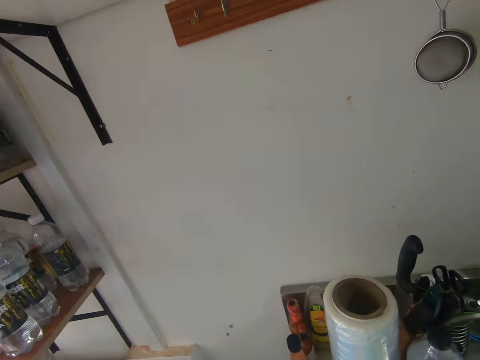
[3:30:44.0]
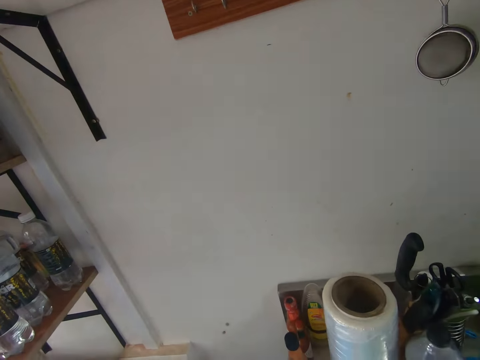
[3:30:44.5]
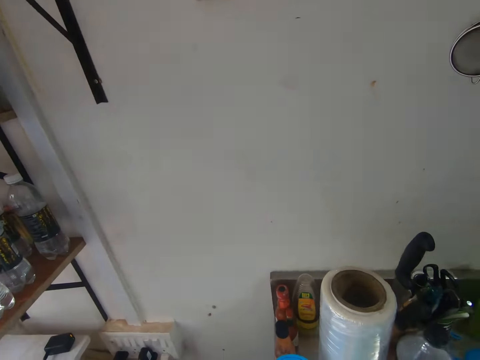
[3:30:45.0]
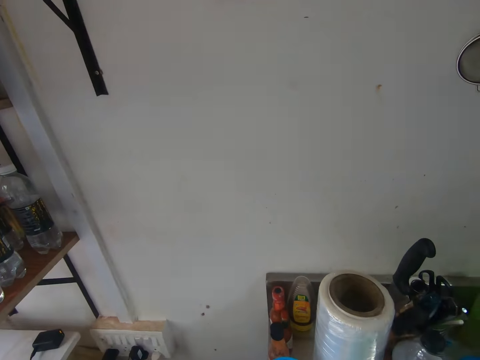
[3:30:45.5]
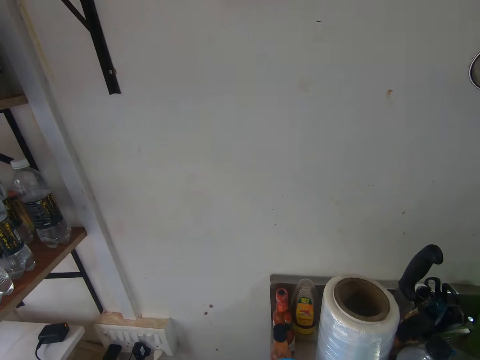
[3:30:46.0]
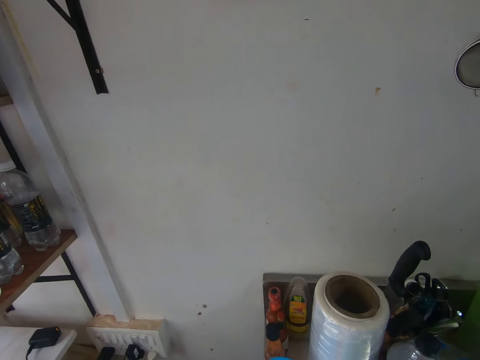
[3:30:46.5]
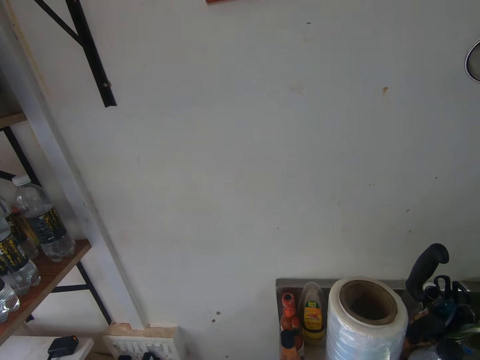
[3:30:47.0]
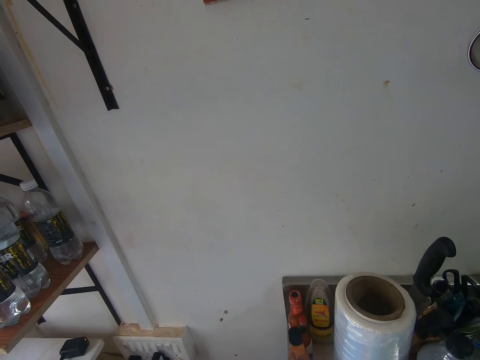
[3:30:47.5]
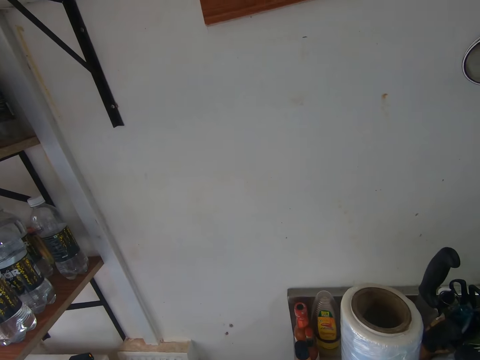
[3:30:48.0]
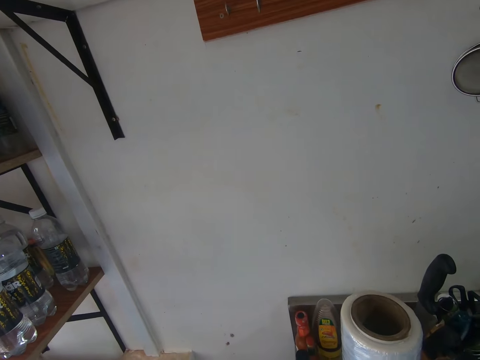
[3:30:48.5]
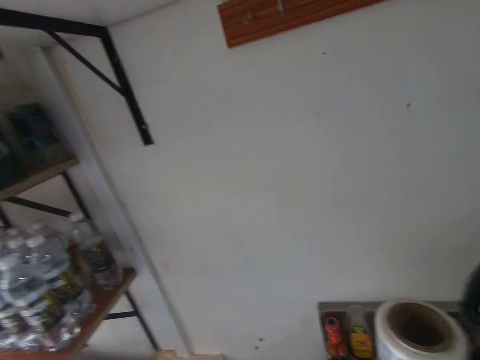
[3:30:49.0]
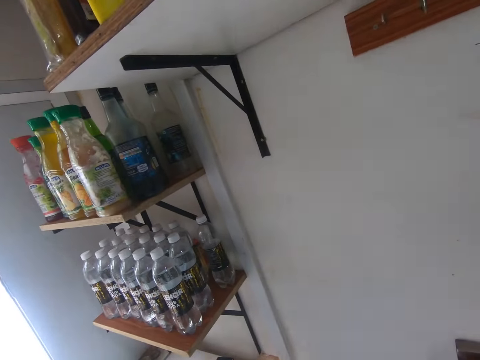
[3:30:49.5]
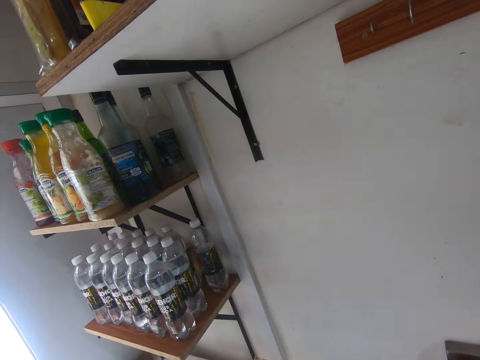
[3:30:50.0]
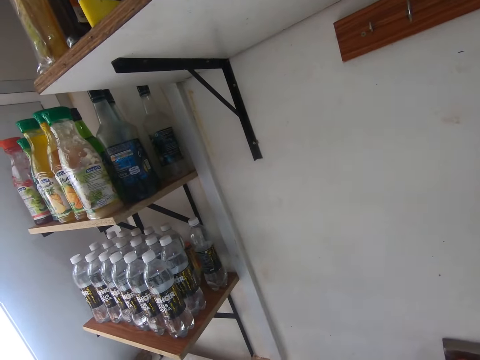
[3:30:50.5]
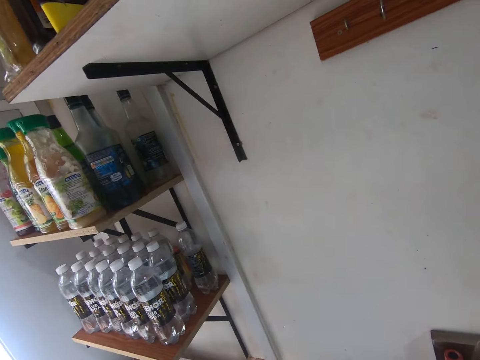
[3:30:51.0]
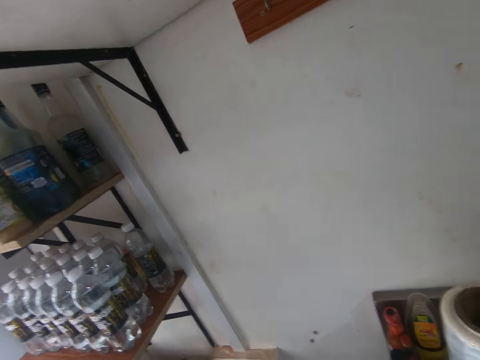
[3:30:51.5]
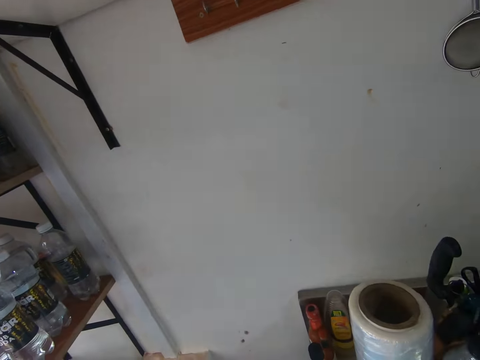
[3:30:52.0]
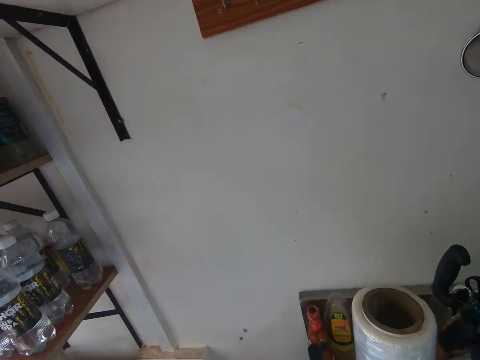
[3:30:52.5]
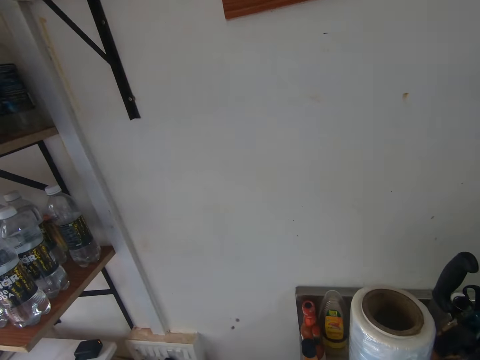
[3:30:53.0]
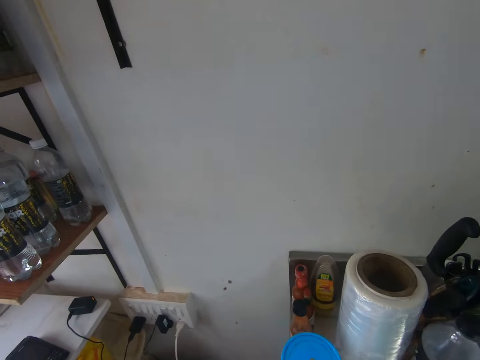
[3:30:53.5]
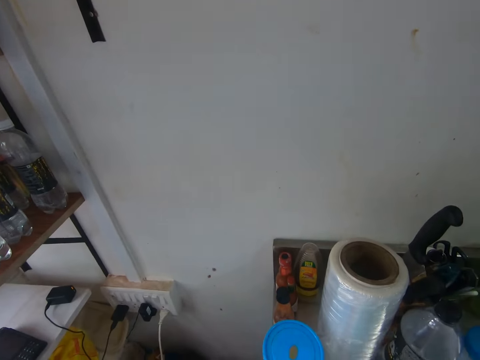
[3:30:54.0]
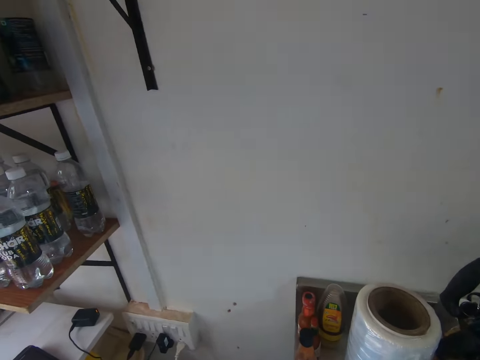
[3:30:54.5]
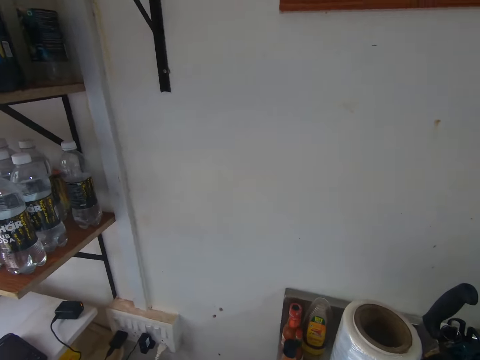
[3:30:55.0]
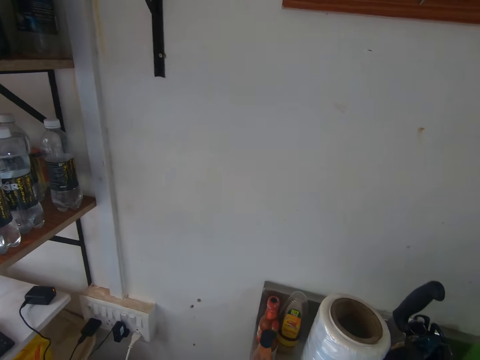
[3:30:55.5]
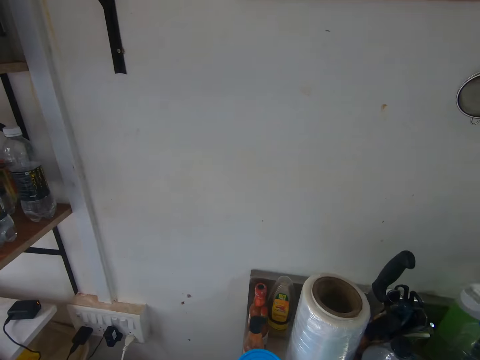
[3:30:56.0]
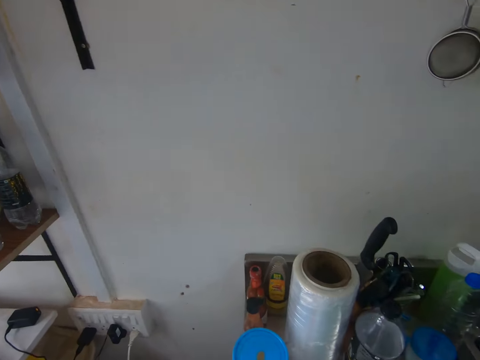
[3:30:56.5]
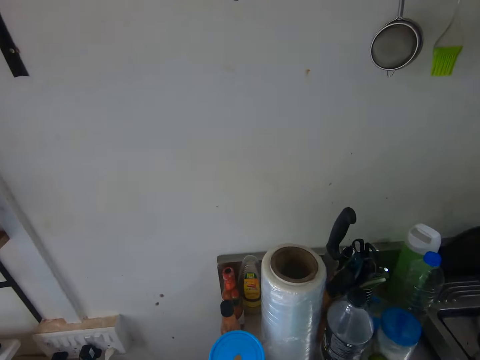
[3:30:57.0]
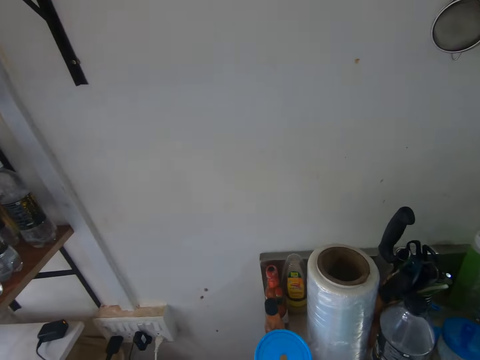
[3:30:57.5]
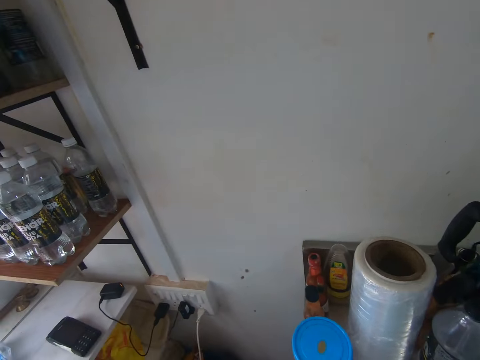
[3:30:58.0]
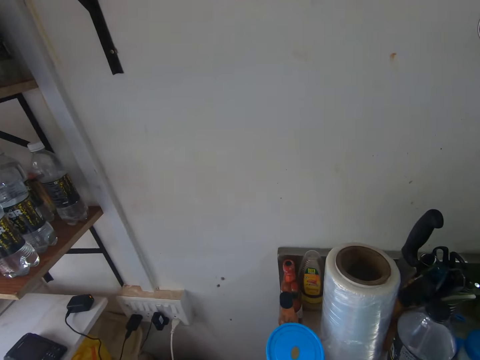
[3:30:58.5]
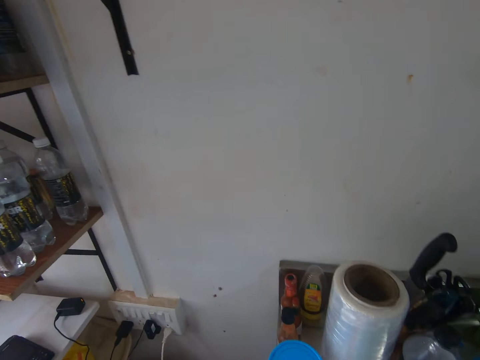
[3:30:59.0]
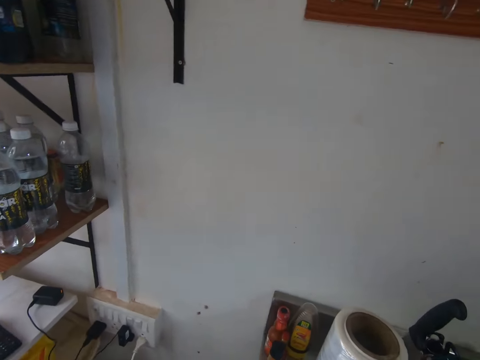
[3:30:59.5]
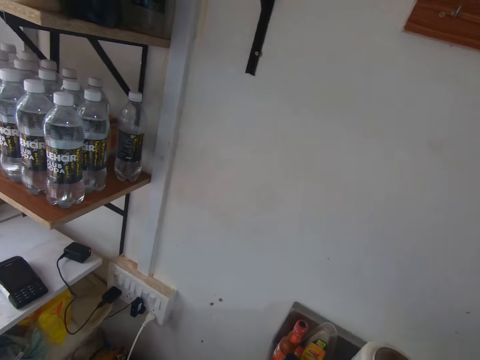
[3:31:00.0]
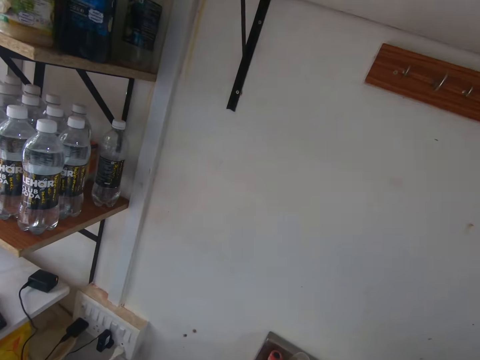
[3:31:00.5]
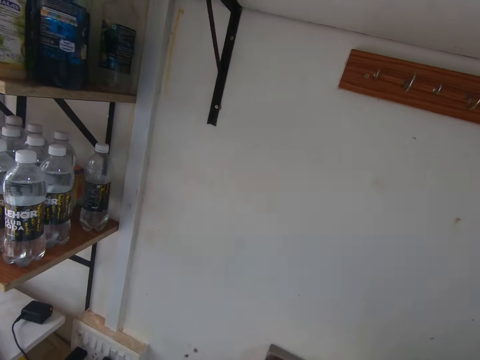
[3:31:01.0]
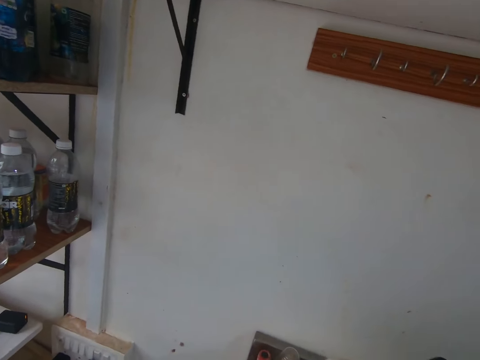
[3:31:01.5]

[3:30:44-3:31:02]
The camera wearer stands by the table. They look at bottles on the shelf. They squeeze a lemon.

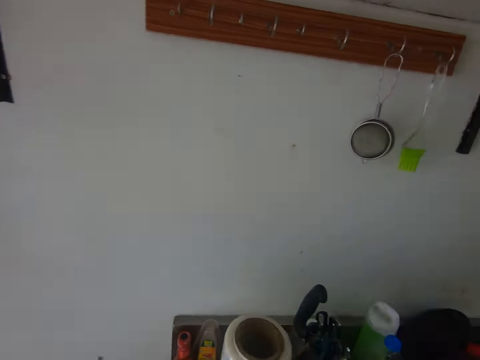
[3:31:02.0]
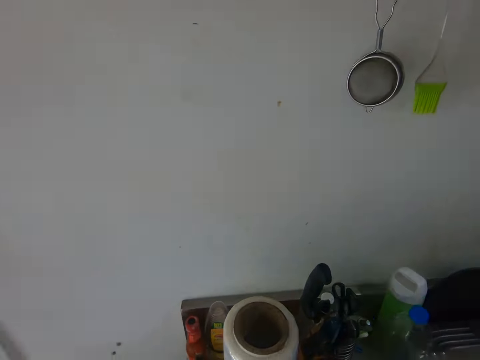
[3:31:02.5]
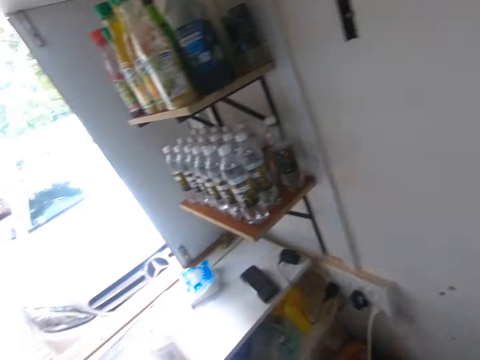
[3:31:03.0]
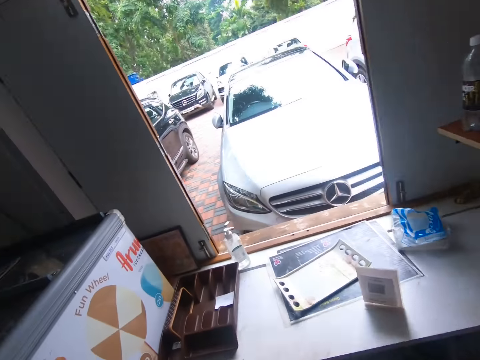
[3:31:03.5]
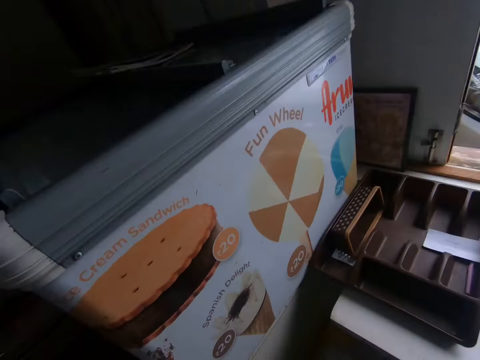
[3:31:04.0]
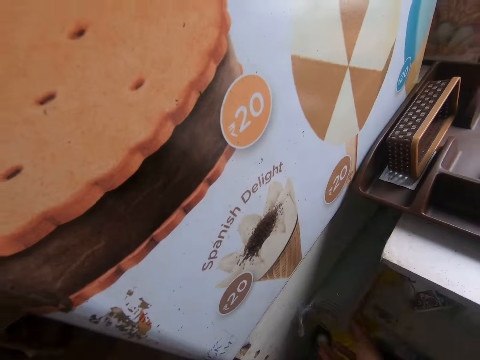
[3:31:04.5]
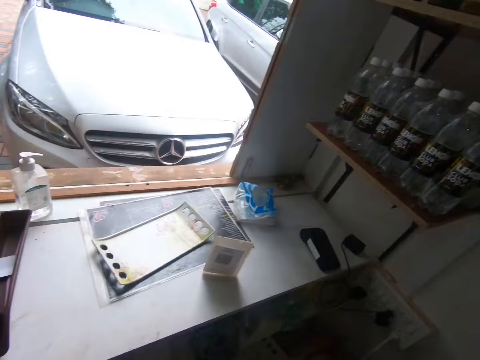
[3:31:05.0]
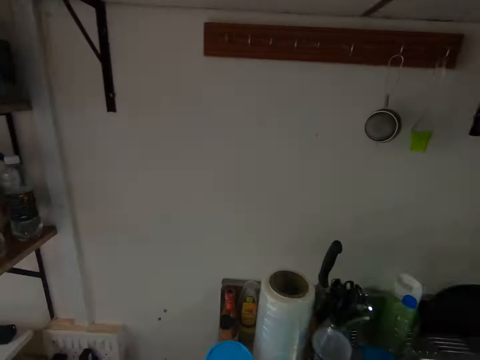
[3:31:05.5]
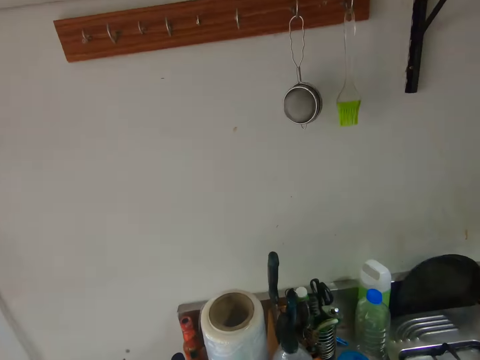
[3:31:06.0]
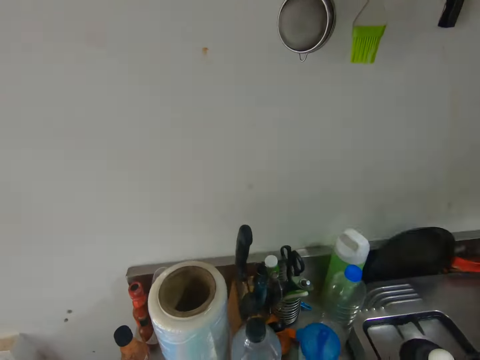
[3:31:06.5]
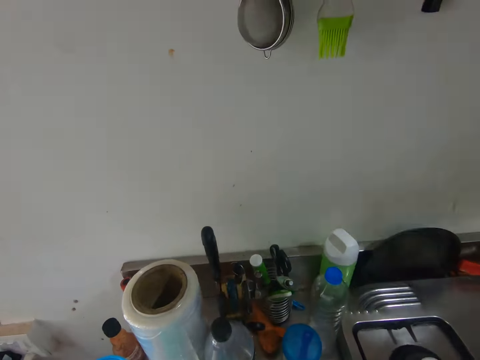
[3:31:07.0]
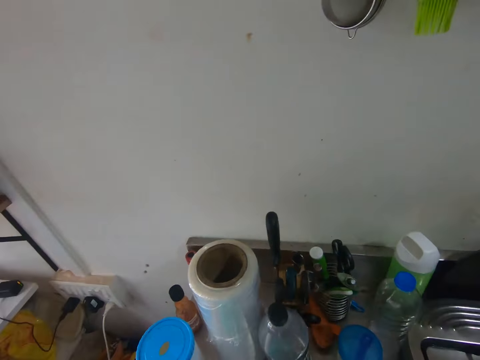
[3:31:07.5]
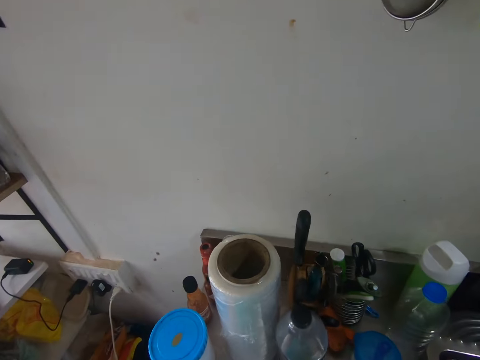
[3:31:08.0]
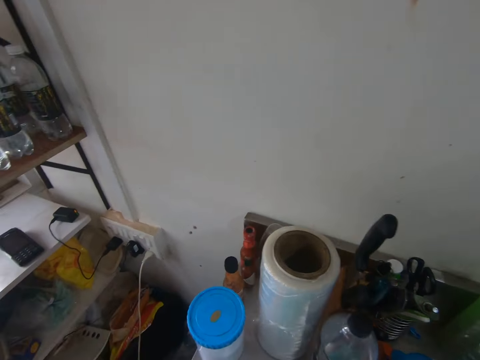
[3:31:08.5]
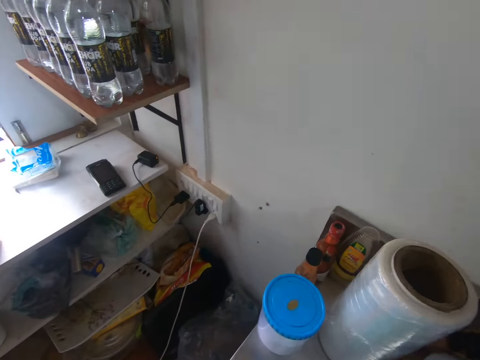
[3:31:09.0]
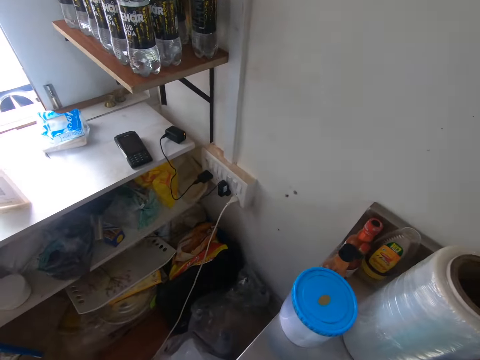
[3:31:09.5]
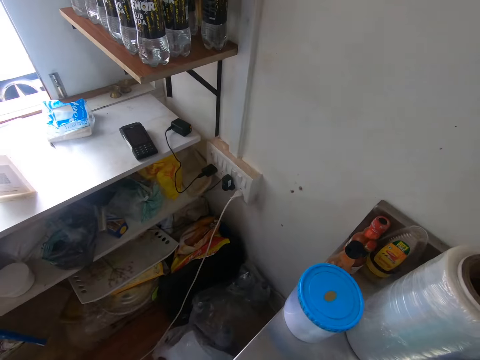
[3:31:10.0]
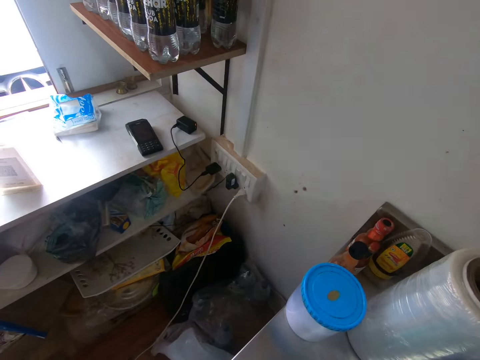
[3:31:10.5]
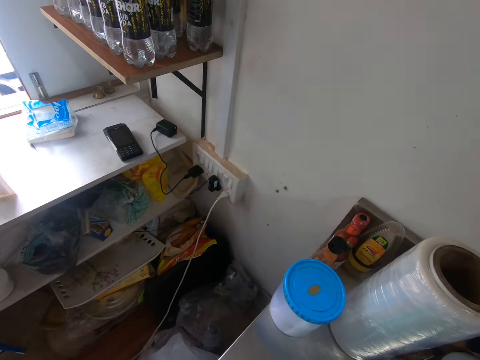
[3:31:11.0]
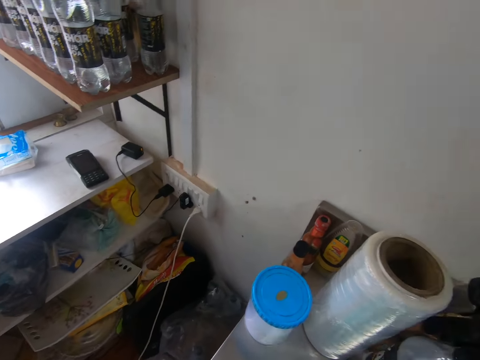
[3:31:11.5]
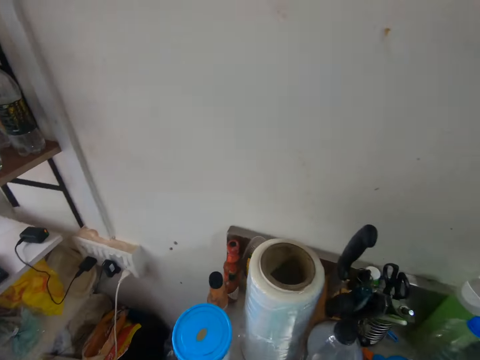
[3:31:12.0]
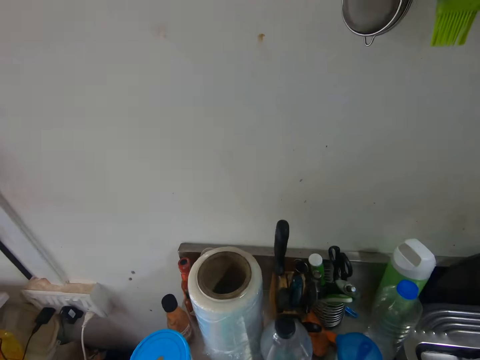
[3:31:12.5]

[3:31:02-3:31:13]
The camera wearer stands by the window. He moves a stack of cups in a kitchen cabinet with his right hand. He closes the ice cream compartment. He squeezes a lemon. He looks at the shelf.
